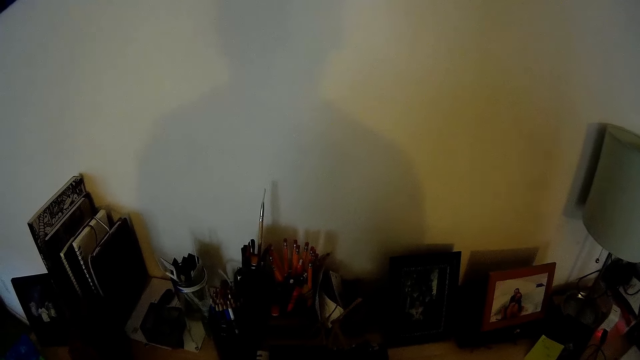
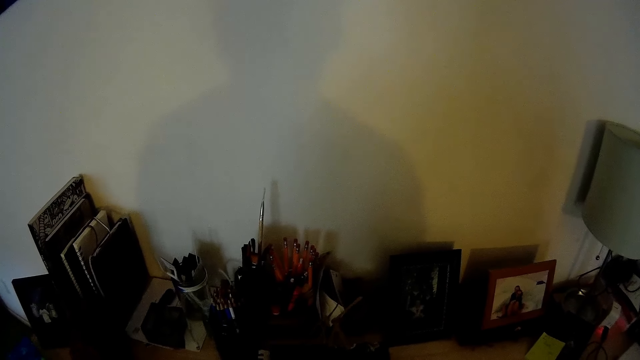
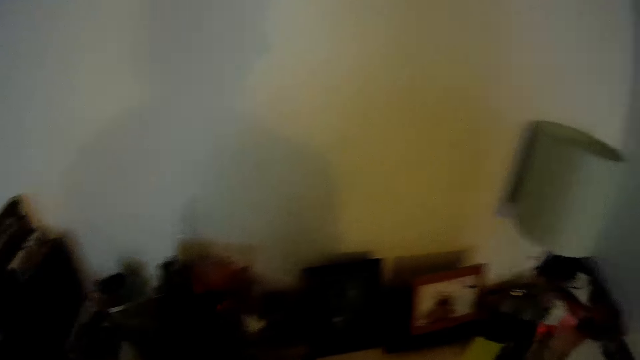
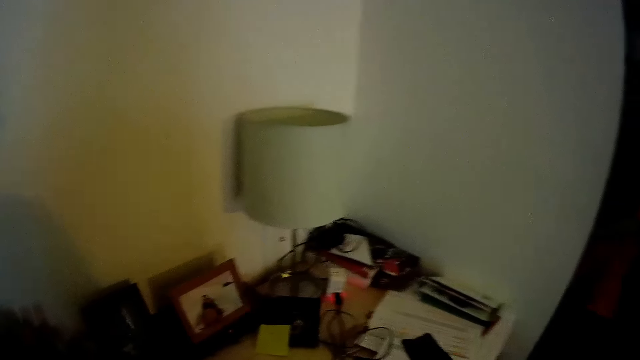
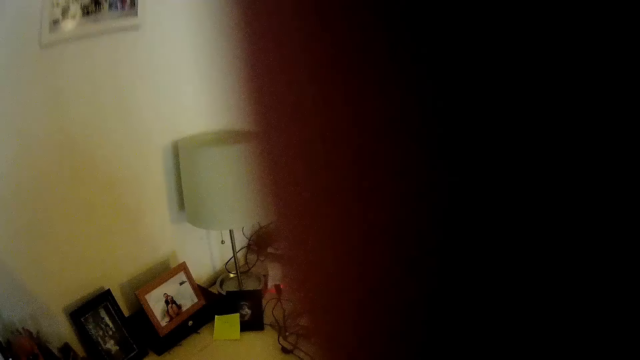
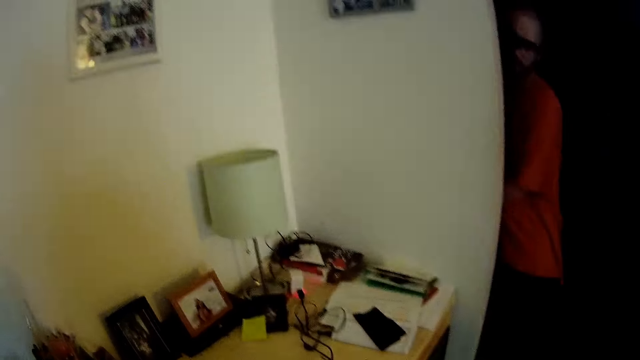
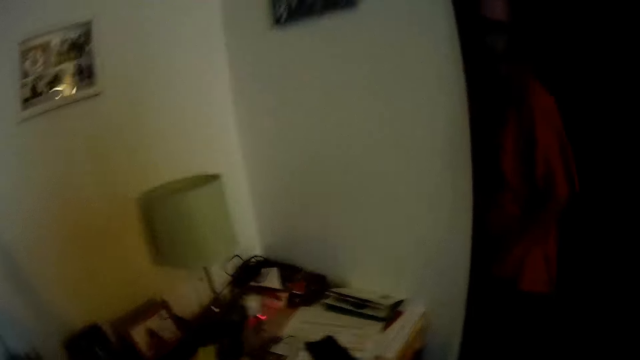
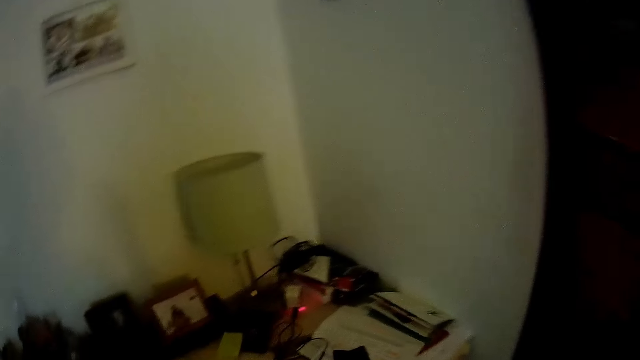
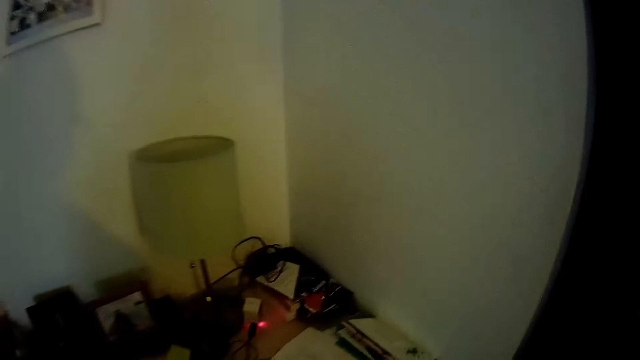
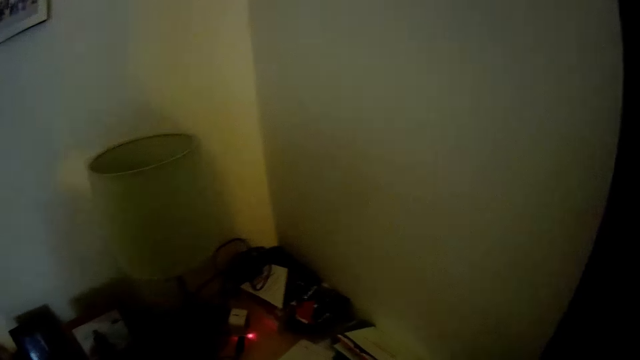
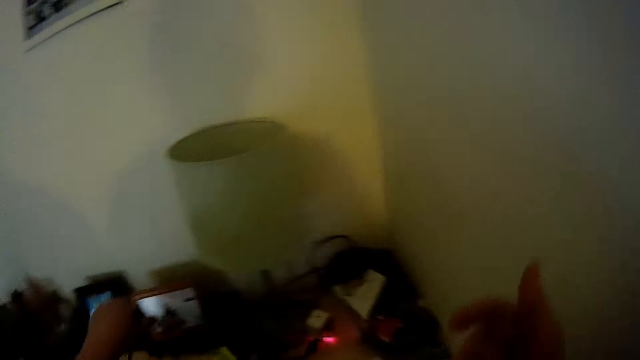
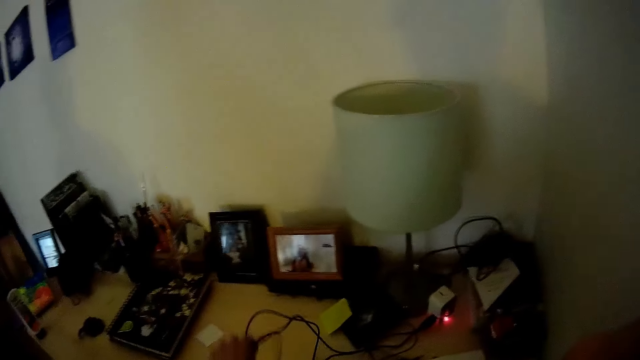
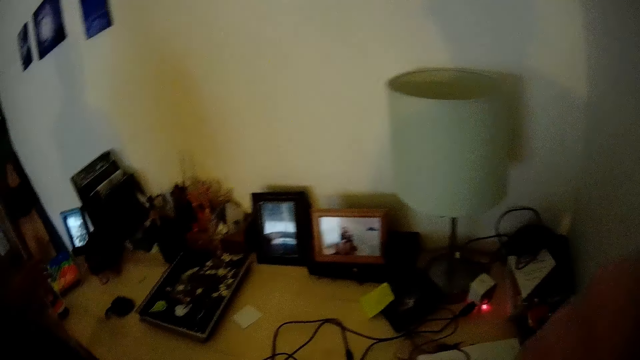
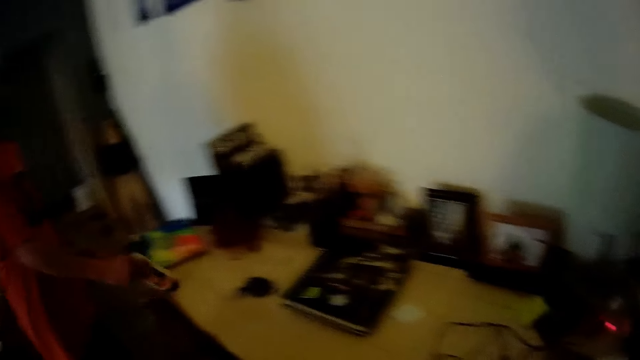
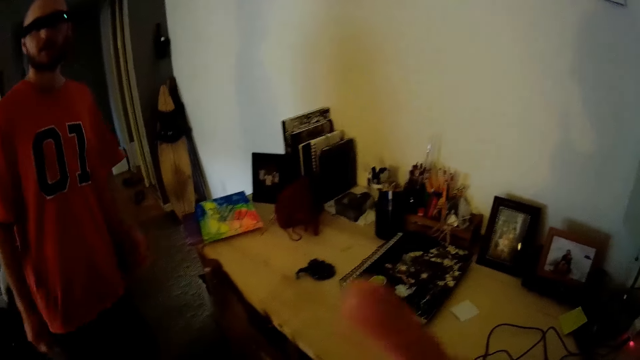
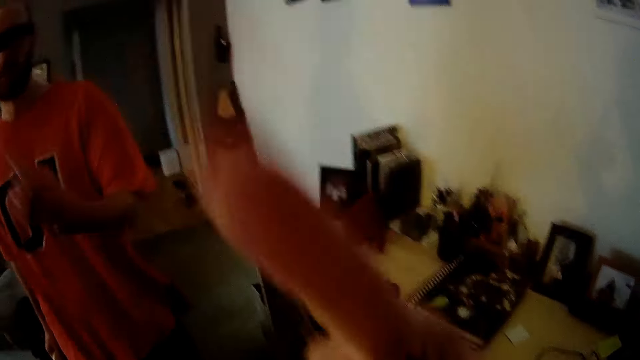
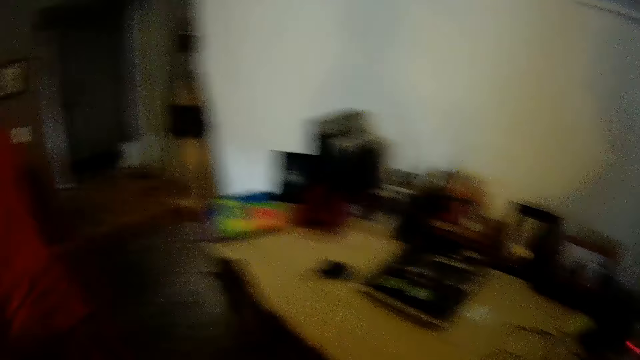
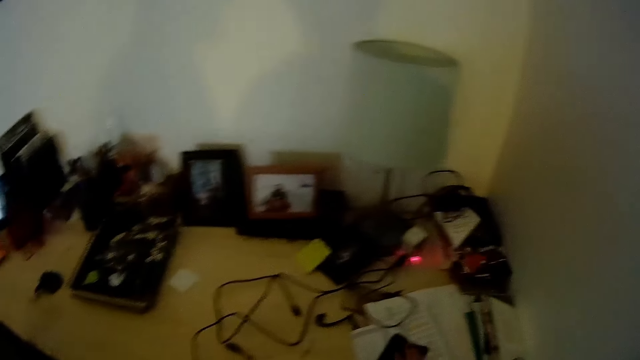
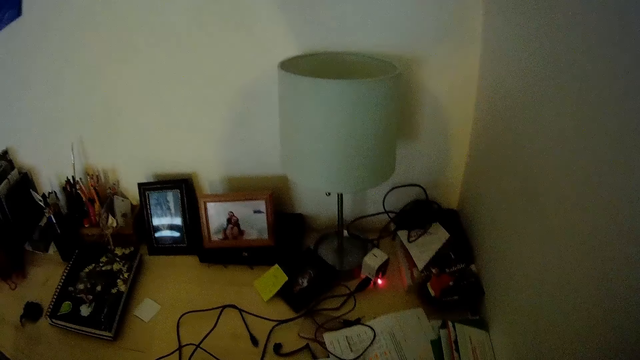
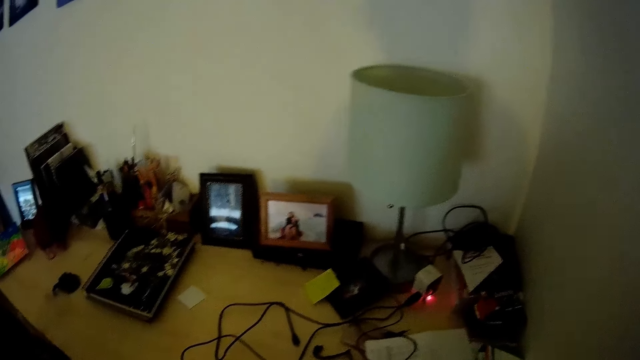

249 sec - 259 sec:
The camera wearer touches her glasses with her right hand. She holds the camera with her hand. She talks to a man. She holds a wire with her left hand. She taps her glasses with her right hand. She drops the wire on the desk with her left hand. The man picks up a biro case or bottle from the desk with his right hand. He walks away from the camera wearer. He touches his glasses with his left hand.

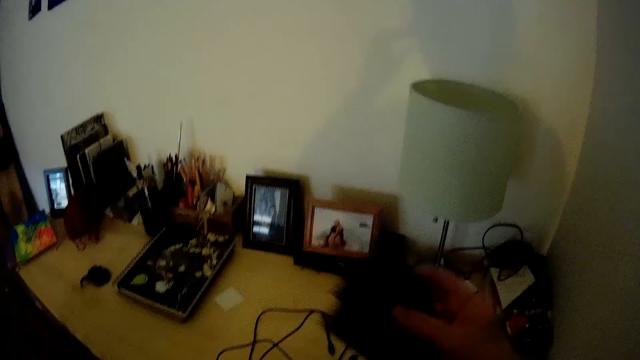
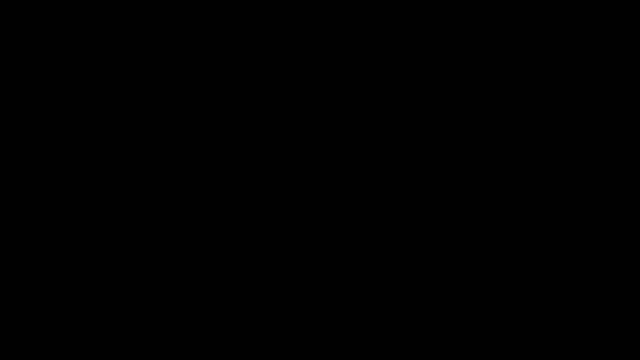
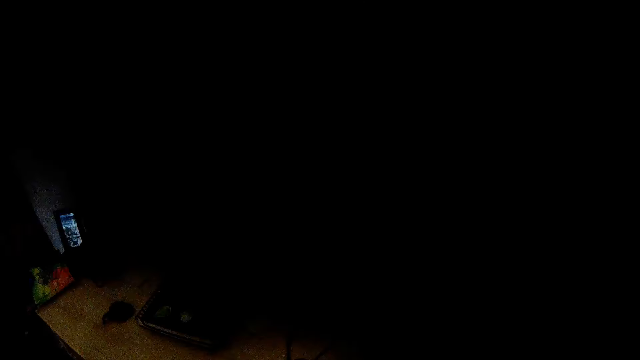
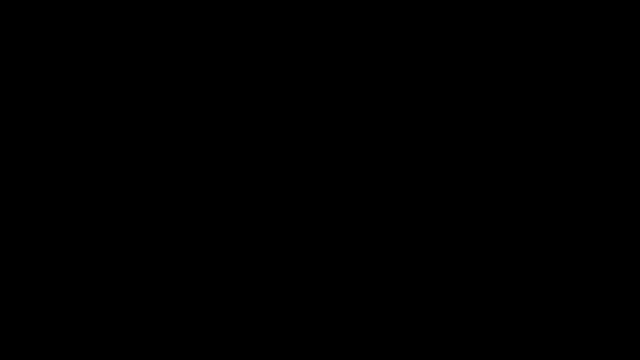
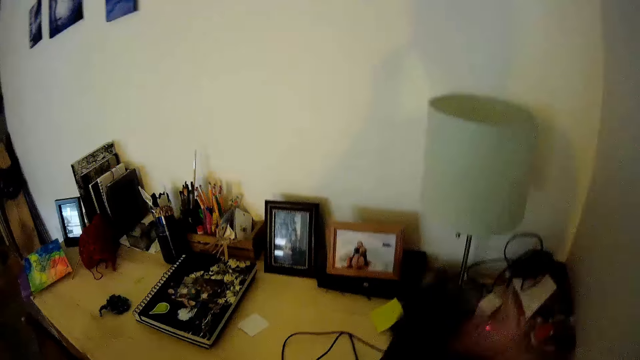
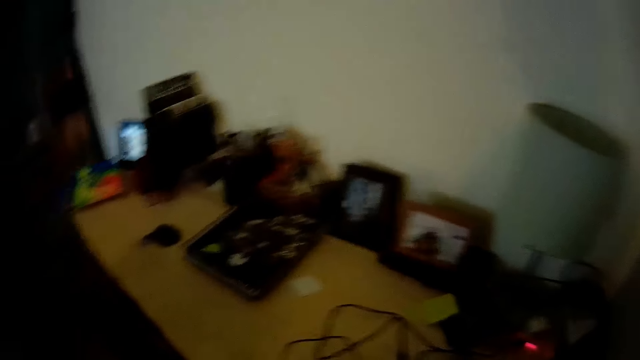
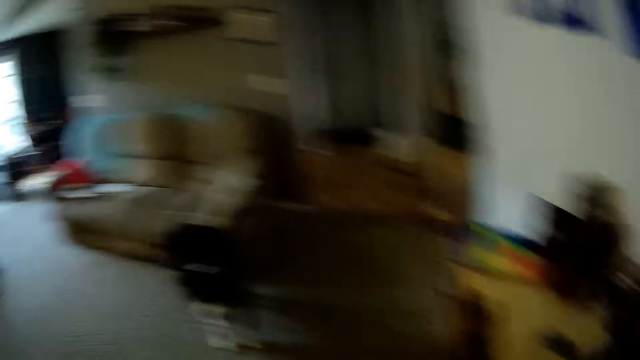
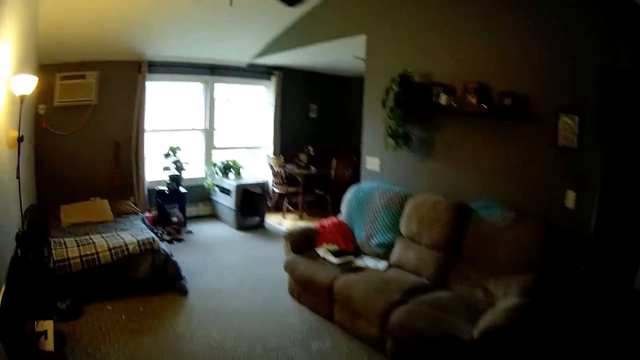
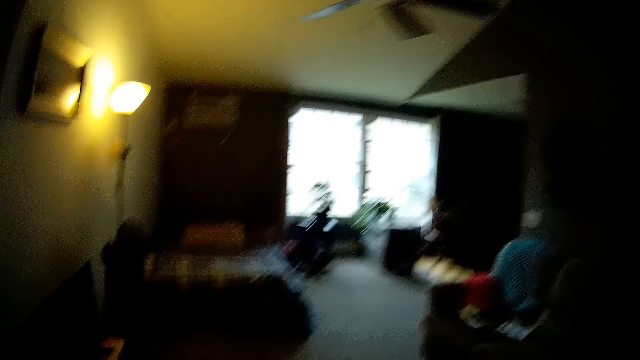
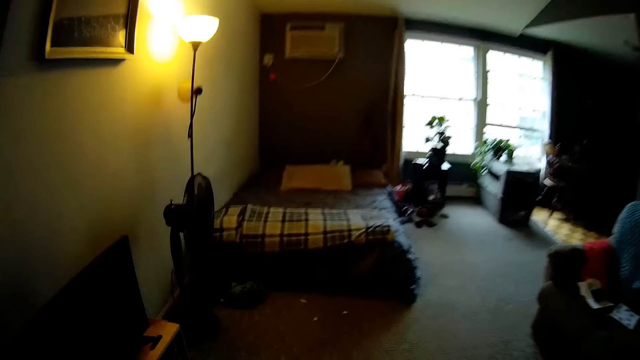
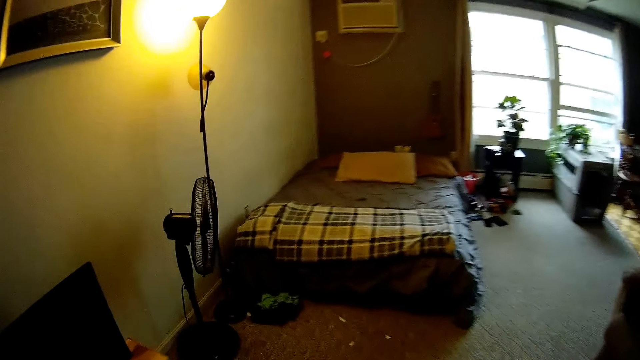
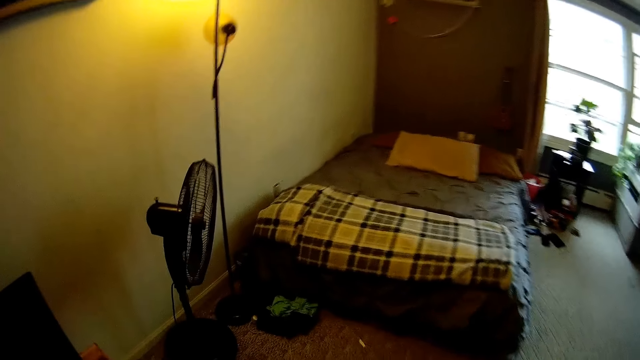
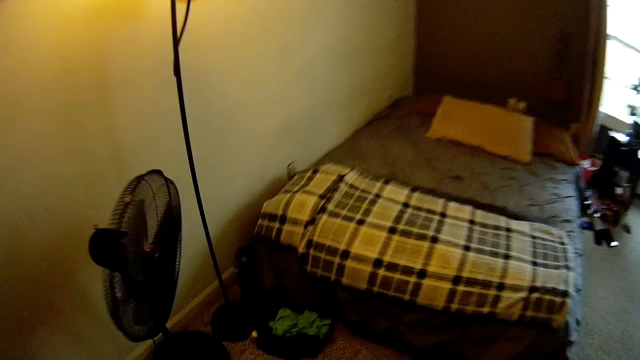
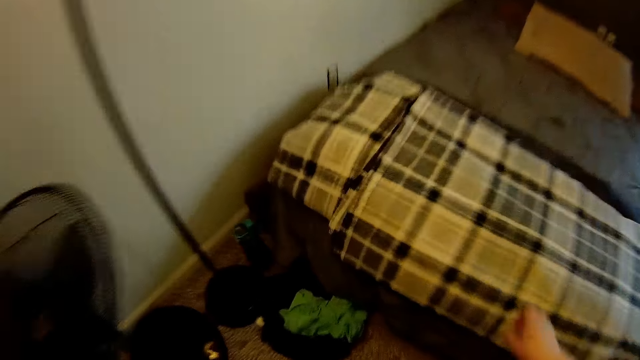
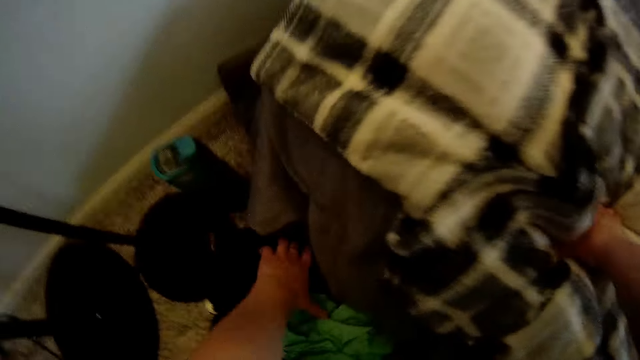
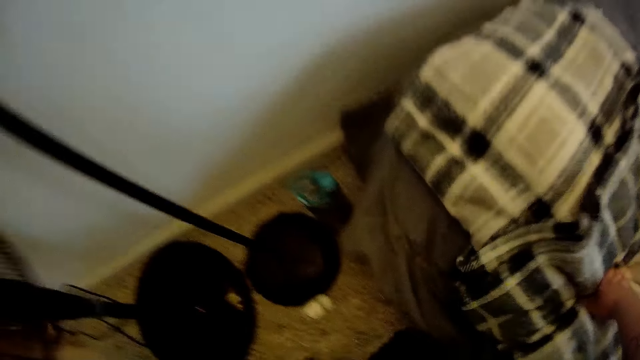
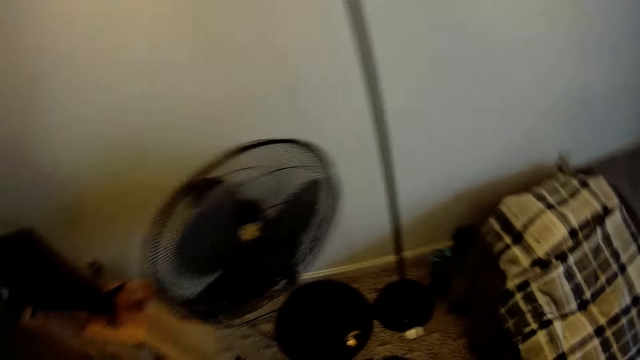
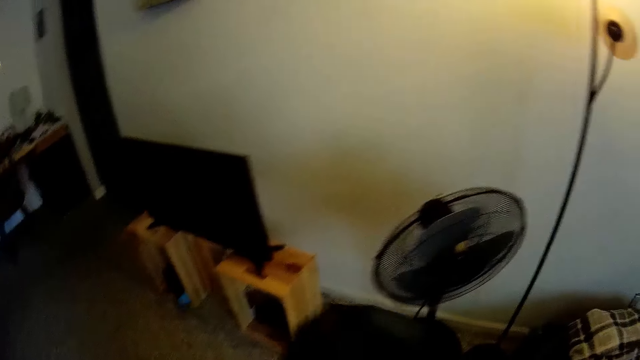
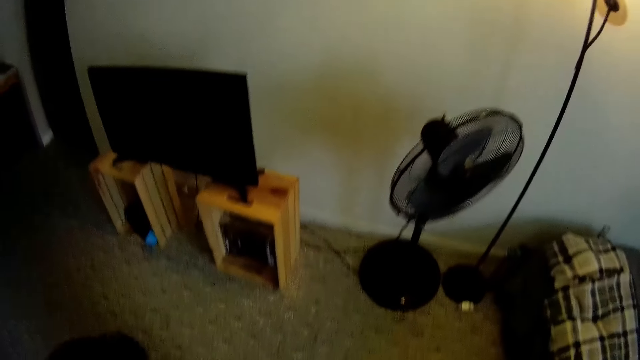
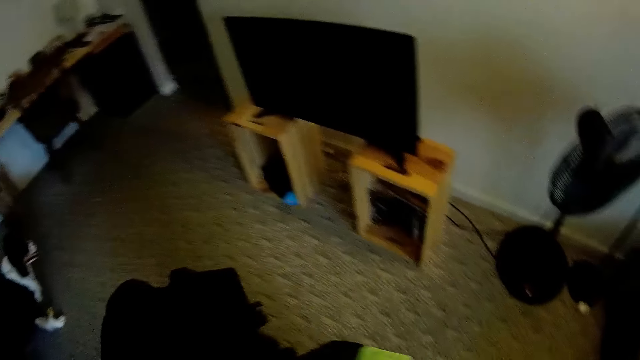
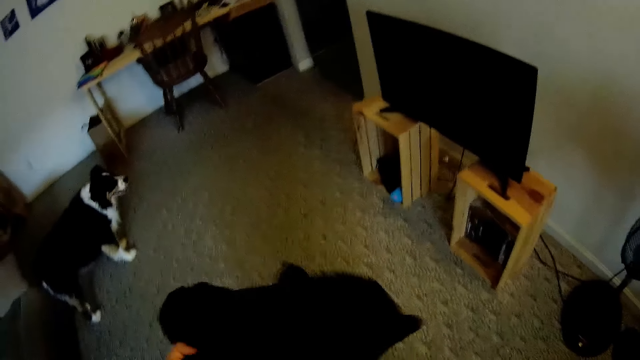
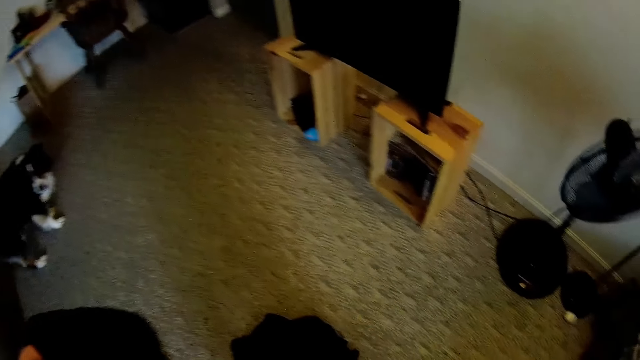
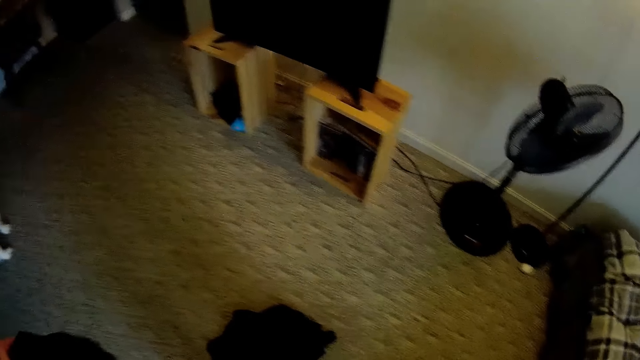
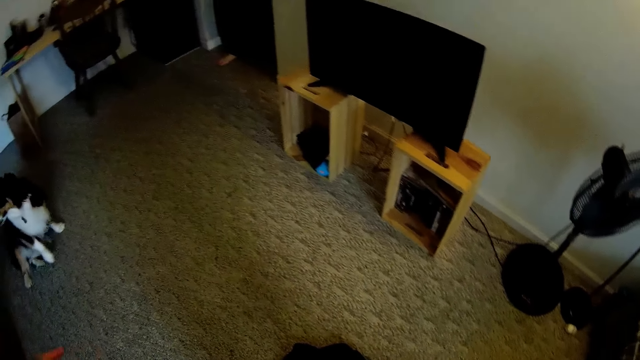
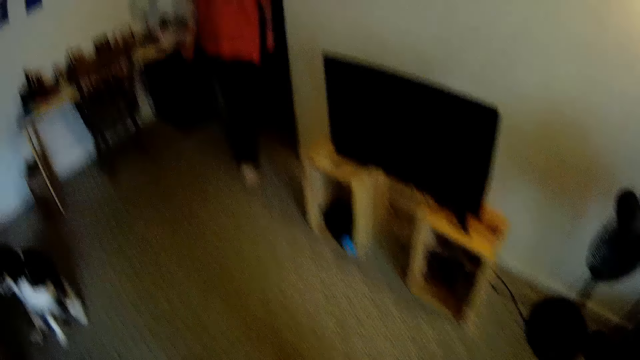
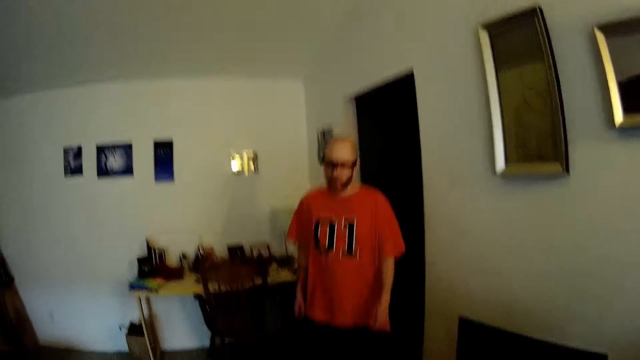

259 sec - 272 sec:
The camera wearer picks up a microfiber cloth from the desk with her right hand. She wipes her face with the microfiber cloth in her right hand. She wipes the camera with the cloth. A man talks to the camera wearer. The camera wearer walks towards the bed. She bends towards the floor. She places her right hand on the bed. She picks up a black cloth from the floor with her left hand. She picks up a lemon cloth from the floor with her left hand. She stands up. She converses with the man. She drops the black cloth on the floor with her left hand. She passes the black cloth from her right hand to her left hand. The man walks towards the camera wearer.
